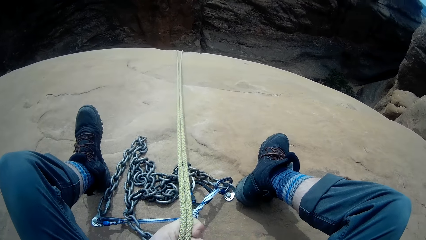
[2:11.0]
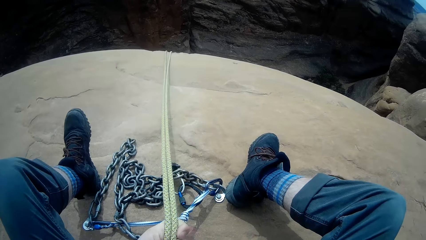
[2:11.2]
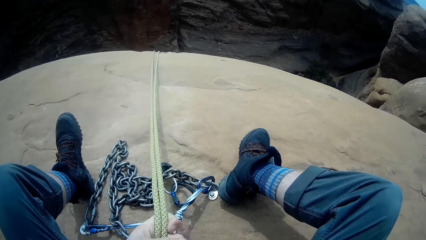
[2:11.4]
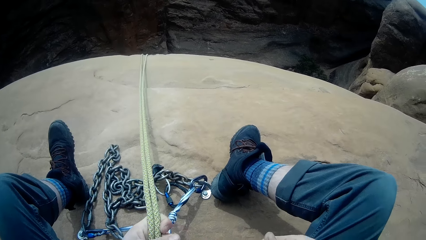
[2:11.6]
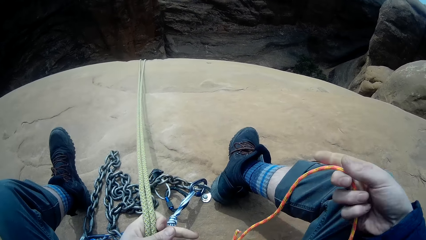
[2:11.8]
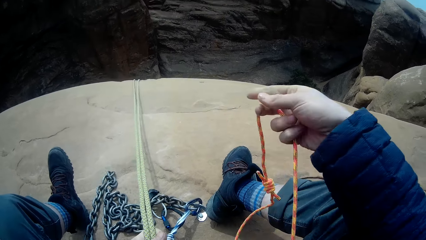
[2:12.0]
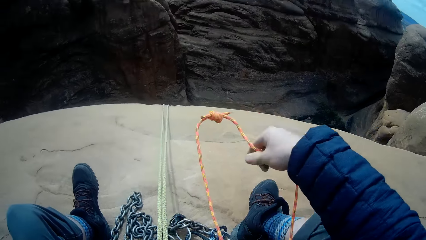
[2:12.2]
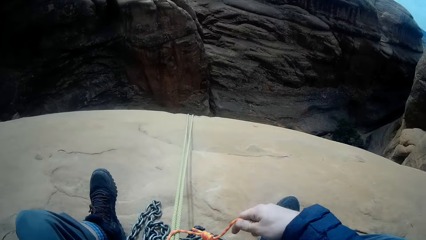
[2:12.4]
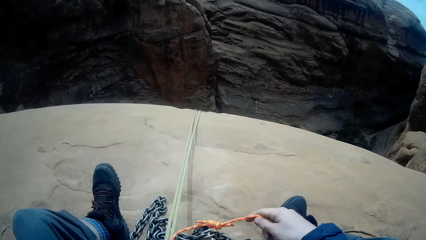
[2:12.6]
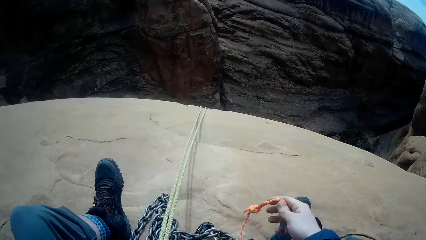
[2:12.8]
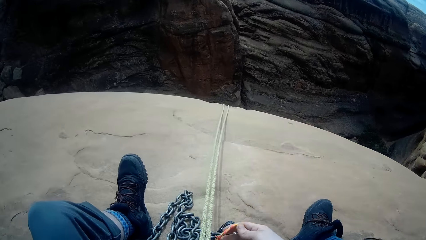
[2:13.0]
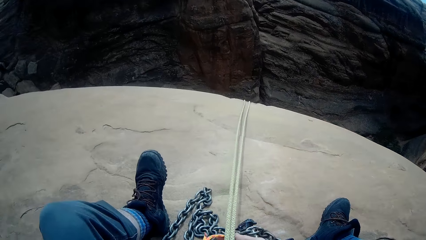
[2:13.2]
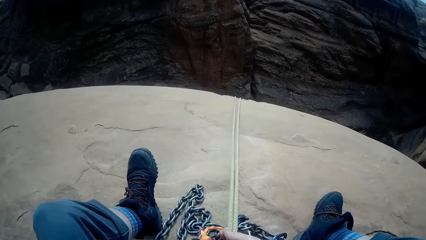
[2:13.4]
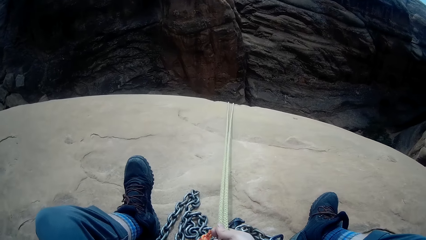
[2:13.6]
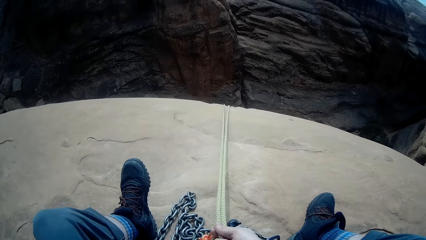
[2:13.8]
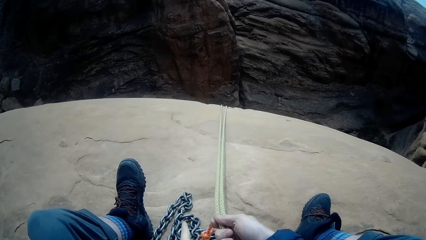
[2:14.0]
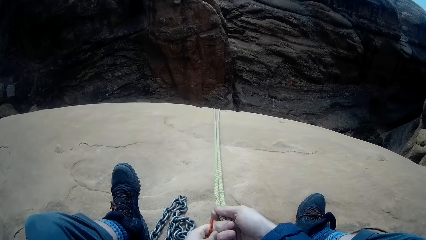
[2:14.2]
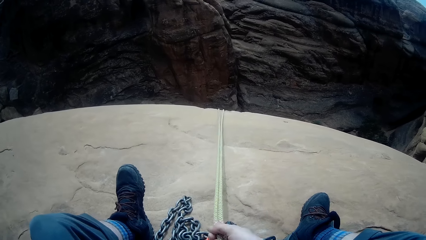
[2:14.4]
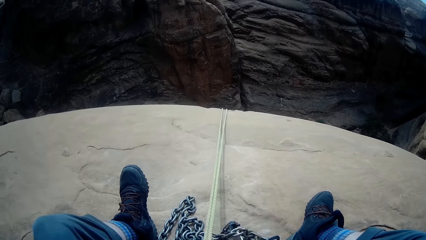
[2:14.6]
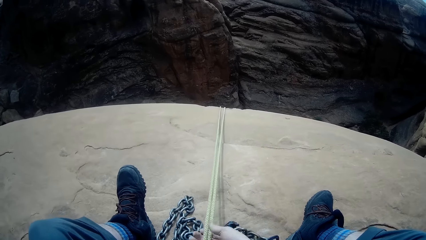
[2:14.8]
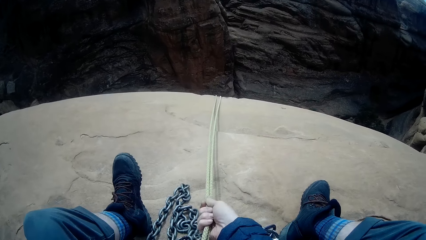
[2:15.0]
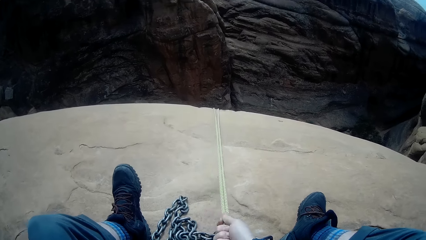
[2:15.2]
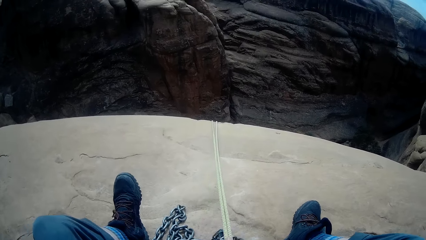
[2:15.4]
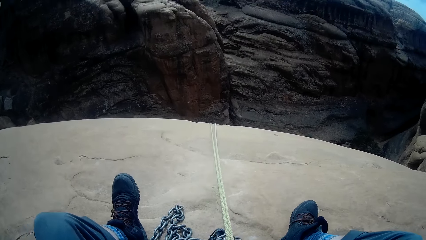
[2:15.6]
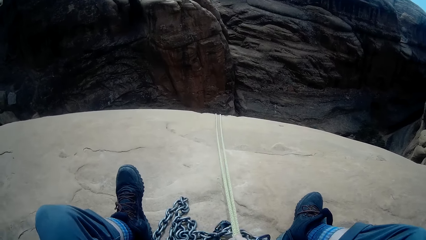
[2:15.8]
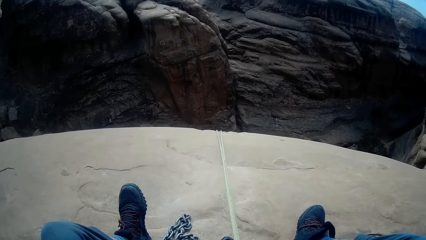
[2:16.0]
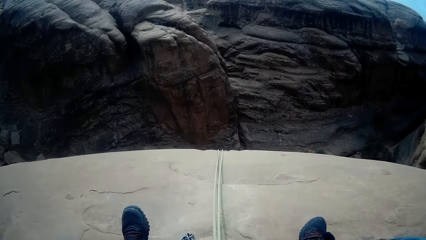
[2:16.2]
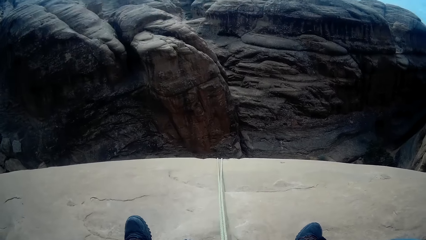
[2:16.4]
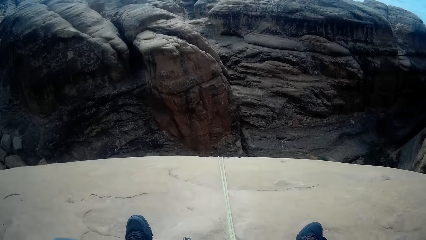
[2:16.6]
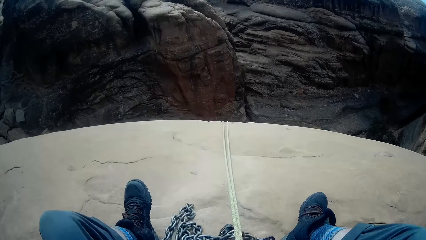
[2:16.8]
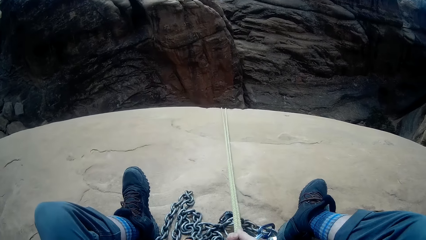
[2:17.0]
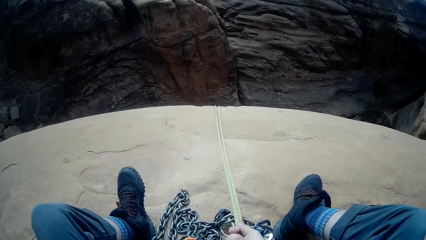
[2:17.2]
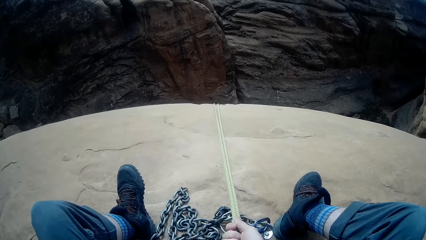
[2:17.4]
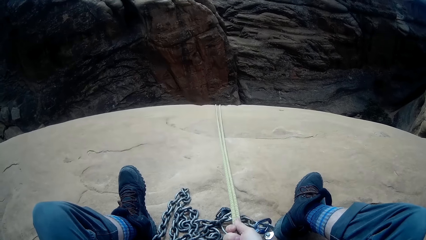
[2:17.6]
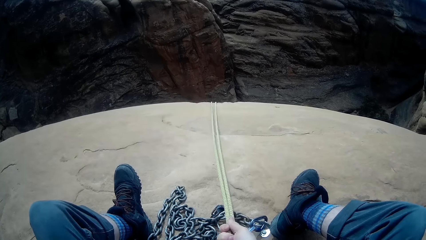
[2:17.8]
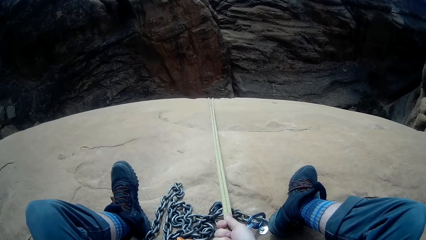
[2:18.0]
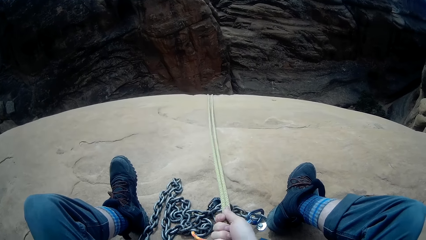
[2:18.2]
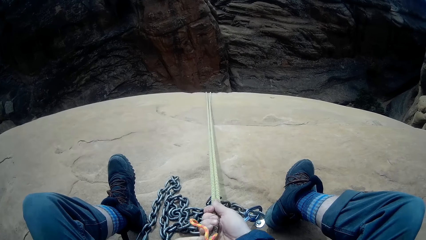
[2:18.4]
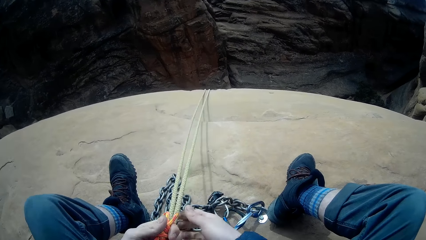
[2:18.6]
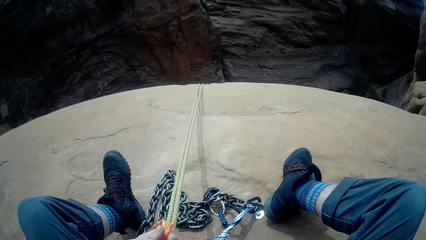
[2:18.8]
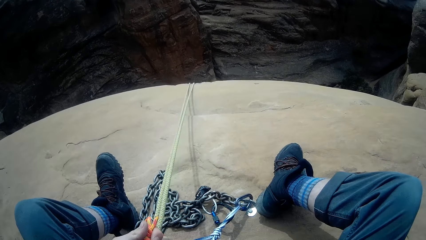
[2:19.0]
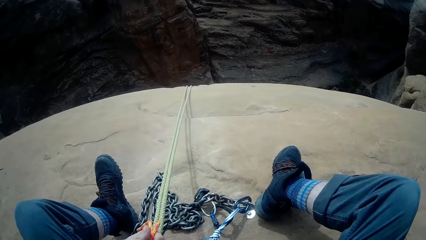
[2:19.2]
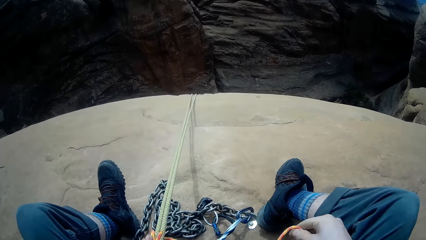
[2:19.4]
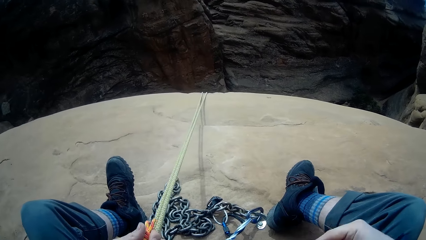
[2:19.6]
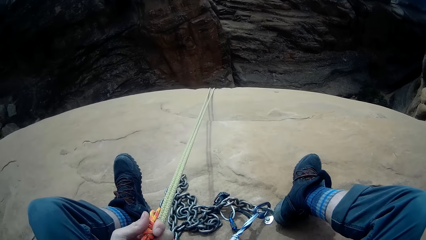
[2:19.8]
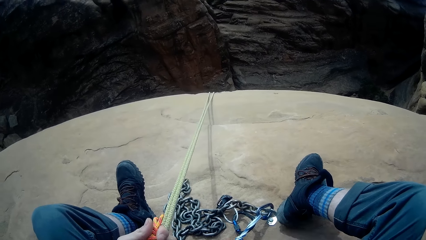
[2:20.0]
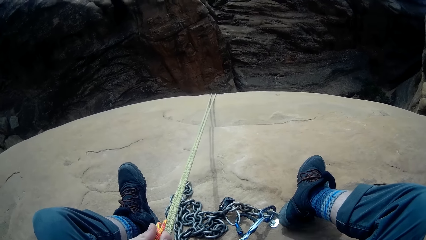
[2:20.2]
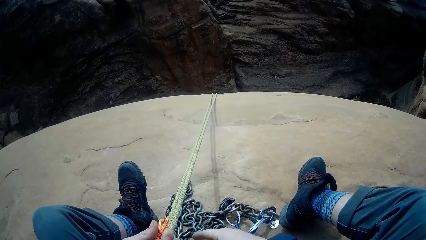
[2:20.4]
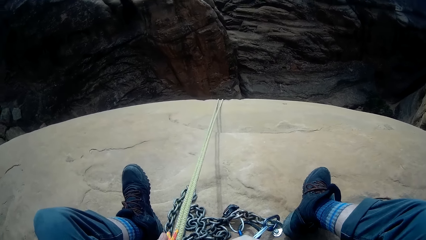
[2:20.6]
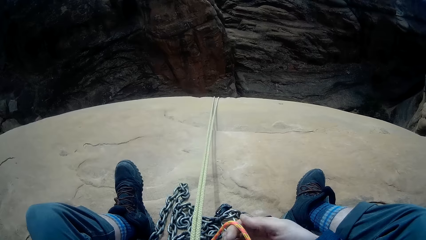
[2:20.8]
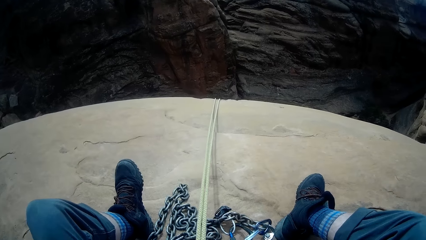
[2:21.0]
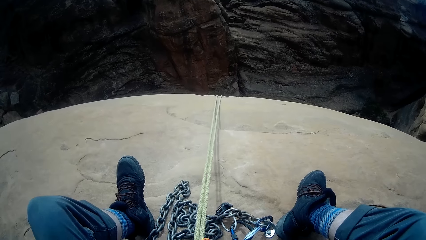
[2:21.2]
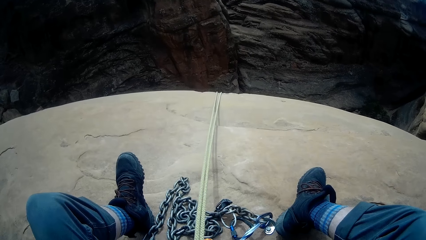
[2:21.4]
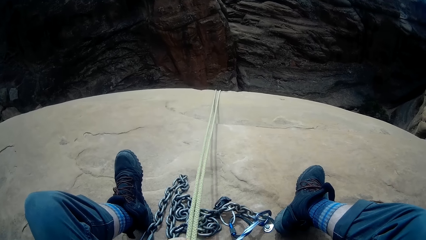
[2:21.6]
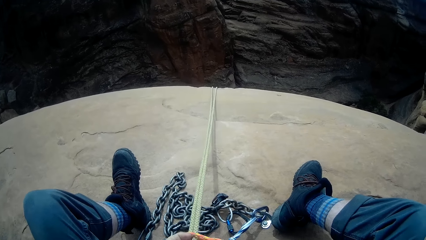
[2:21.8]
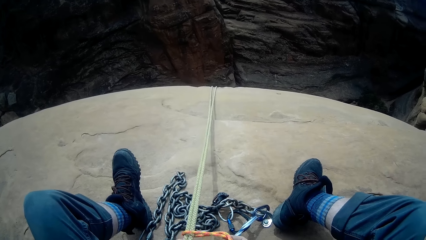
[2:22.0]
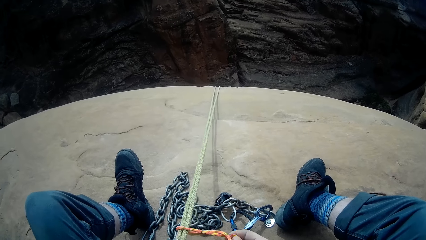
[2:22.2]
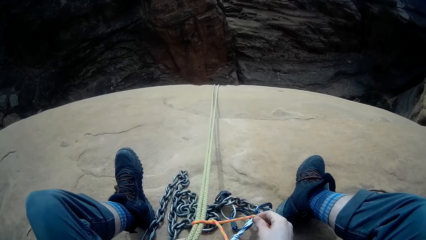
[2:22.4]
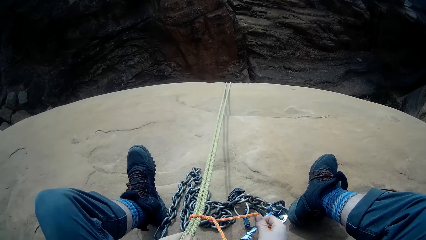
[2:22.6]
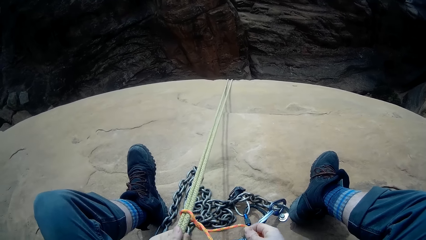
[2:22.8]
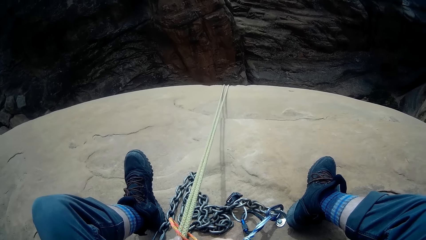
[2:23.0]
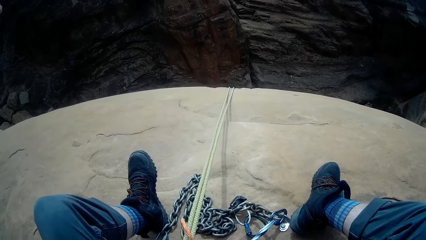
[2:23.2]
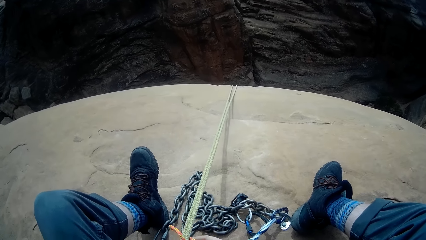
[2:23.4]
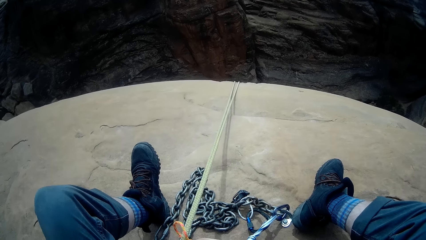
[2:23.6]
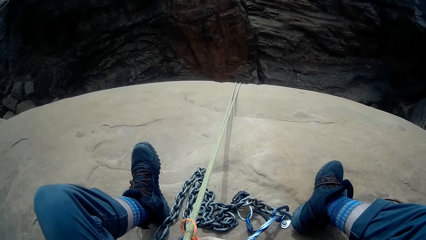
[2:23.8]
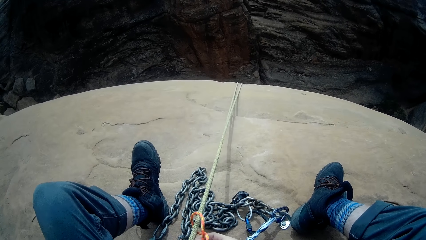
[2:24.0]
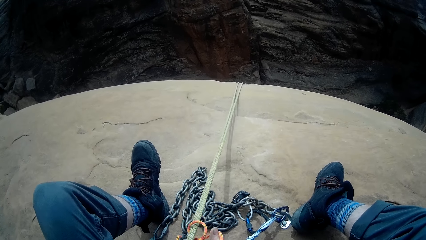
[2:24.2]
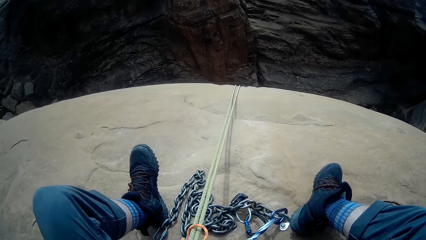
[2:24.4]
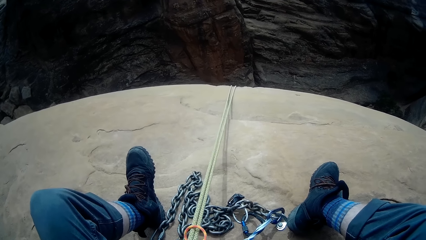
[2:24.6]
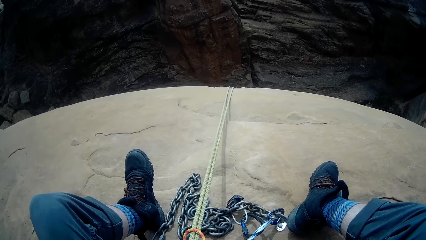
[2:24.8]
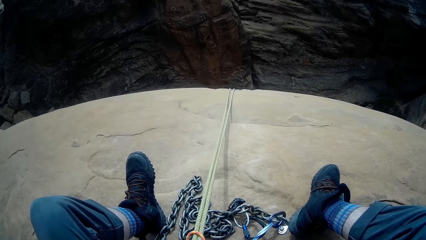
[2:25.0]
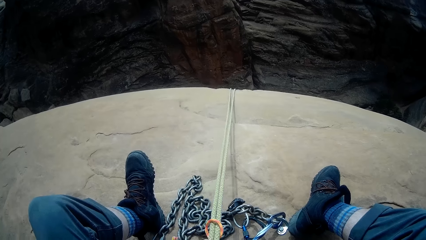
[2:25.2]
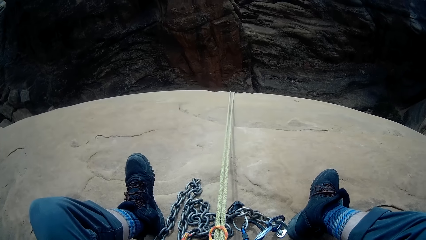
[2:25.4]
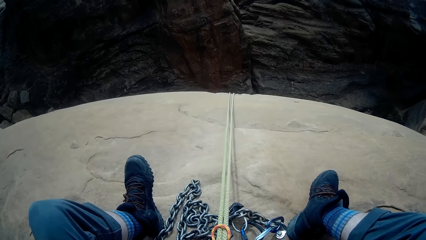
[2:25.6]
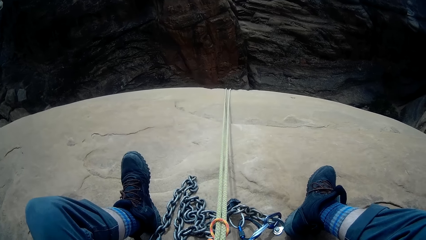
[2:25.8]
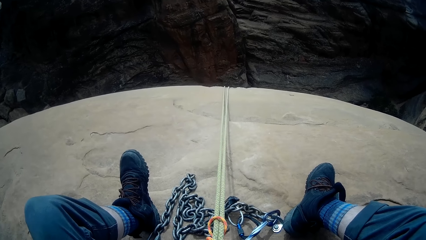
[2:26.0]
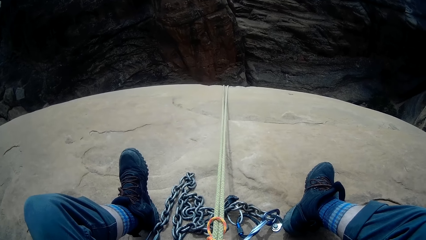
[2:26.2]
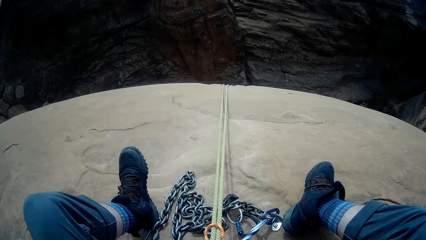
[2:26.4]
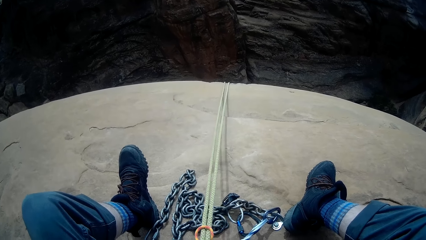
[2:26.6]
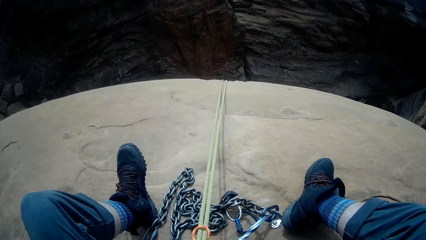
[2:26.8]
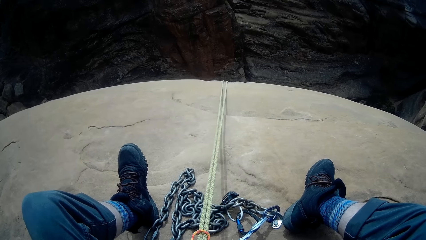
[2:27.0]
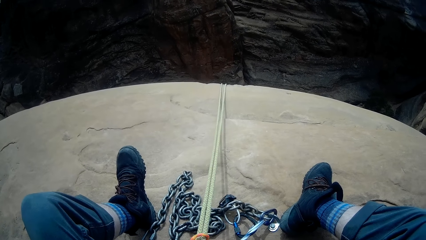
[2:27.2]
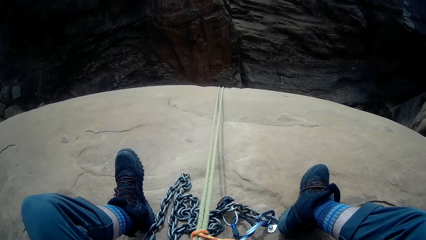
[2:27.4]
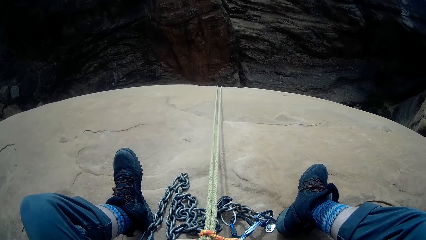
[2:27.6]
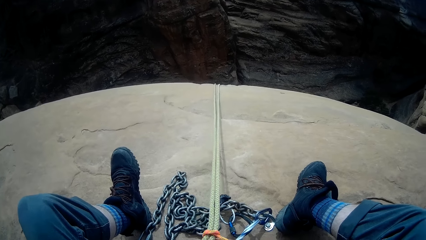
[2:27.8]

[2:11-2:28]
The camera wearer tightens the orange rope around the climbing rope. They pull the rope. They tie the rope.
